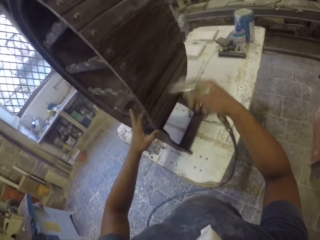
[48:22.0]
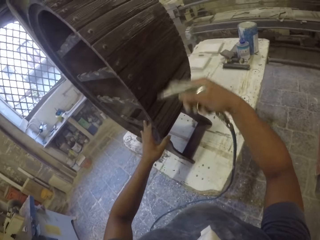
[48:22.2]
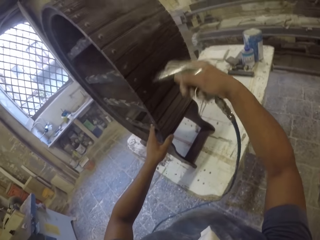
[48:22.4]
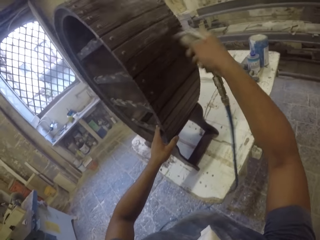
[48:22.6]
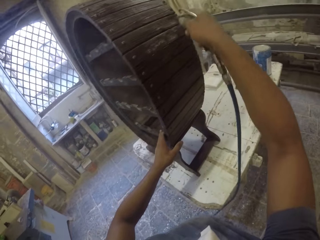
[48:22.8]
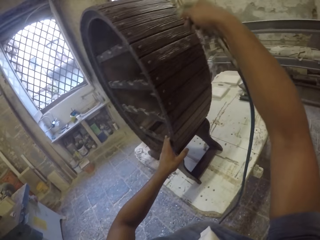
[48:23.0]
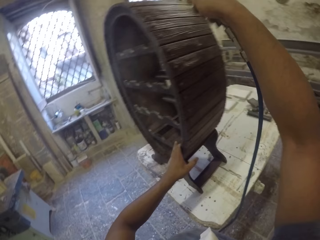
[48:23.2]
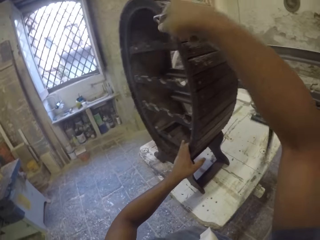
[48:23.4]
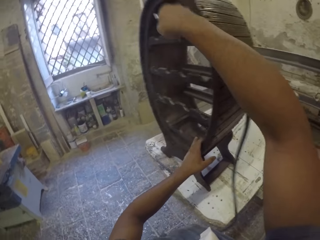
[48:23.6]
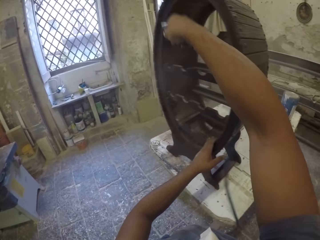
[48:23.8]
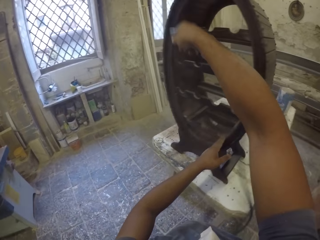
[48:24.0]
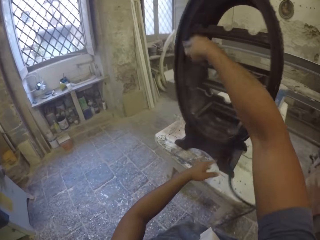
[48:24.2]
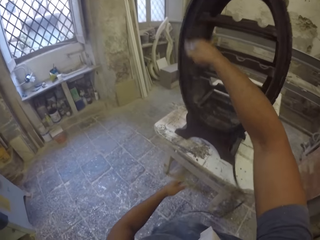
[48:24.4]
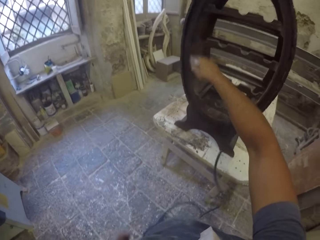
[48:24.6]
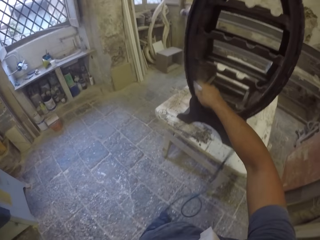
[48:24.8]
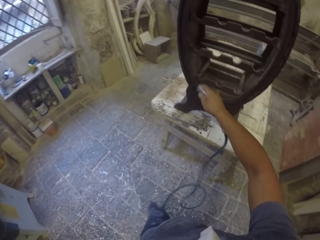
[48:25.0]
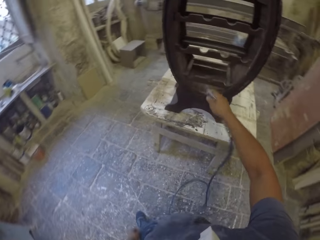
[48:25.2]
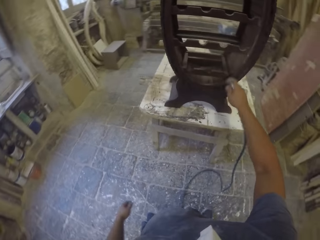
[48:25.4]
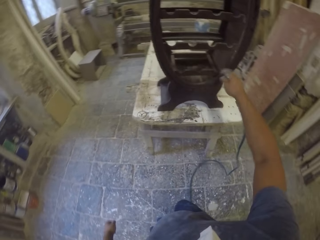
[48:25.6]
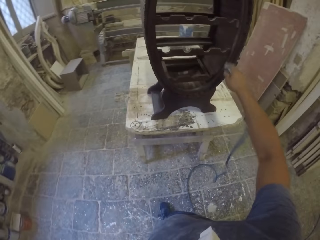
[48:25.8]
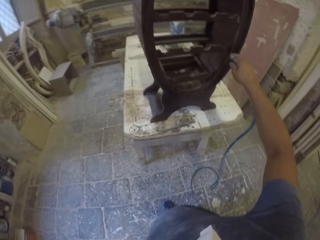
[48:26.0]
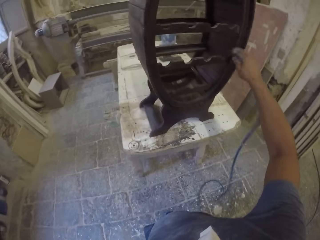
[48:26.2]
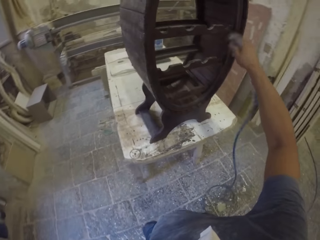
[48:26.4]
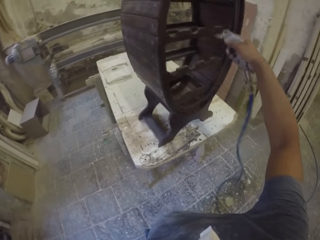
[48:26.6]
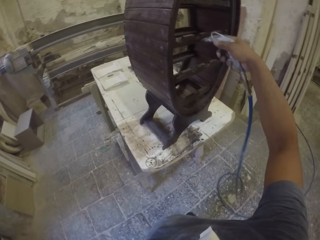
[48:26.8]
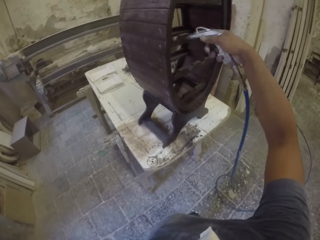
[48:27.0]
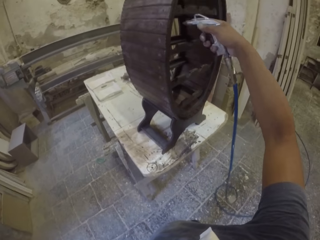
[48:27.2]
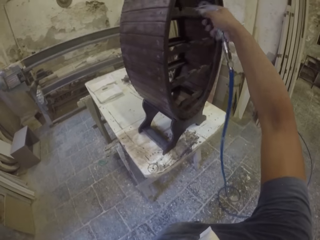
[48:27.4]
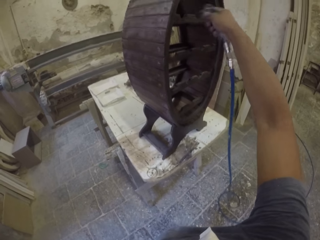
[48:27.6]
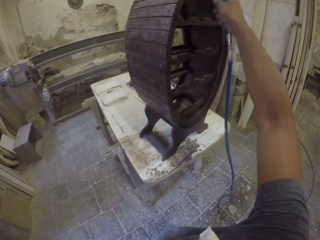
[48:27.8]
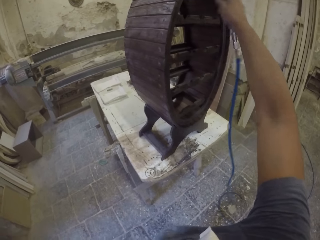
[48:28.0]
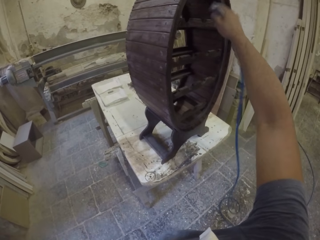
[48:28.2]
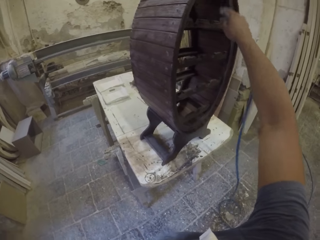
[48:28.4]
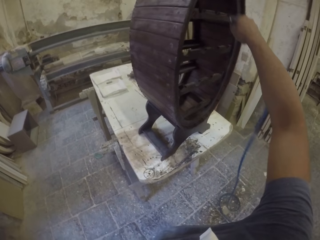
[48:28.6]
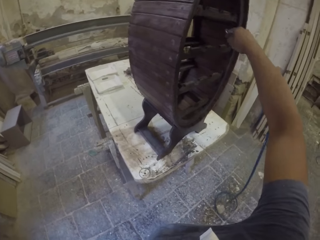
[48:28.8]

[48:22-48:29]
The camera wearer sprays pressure on the wooden stand.

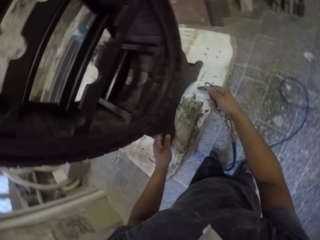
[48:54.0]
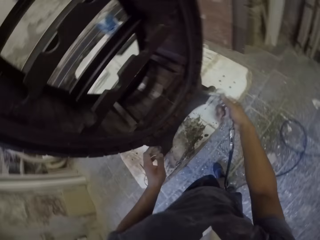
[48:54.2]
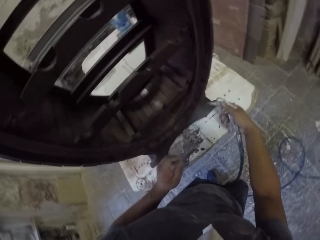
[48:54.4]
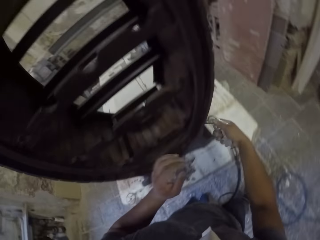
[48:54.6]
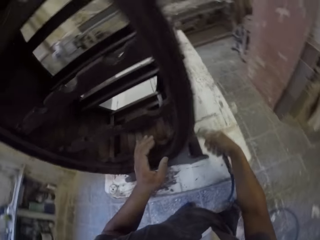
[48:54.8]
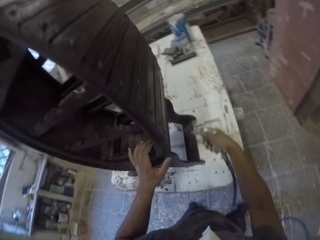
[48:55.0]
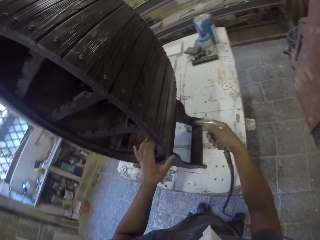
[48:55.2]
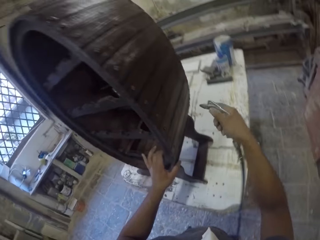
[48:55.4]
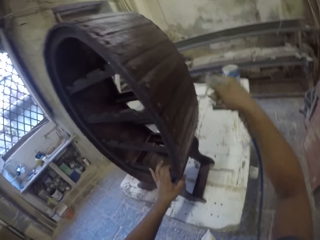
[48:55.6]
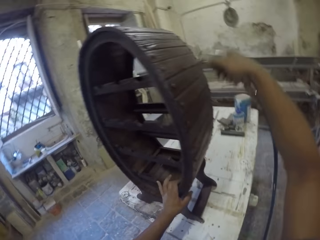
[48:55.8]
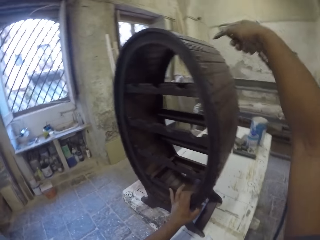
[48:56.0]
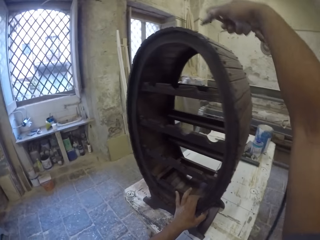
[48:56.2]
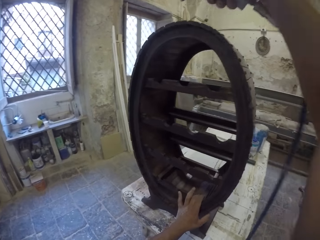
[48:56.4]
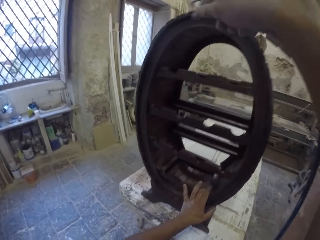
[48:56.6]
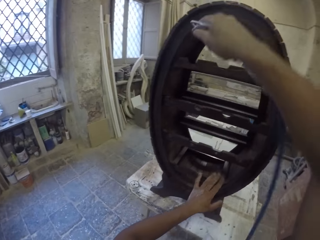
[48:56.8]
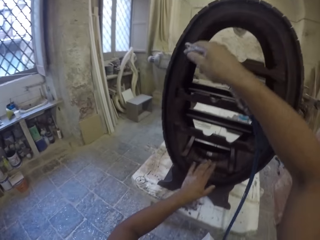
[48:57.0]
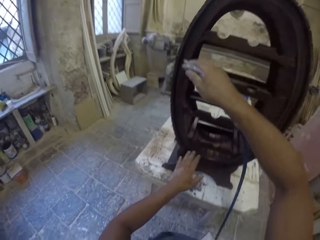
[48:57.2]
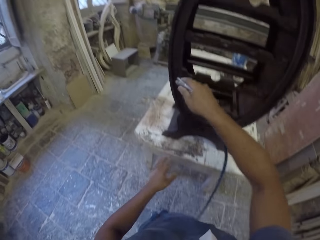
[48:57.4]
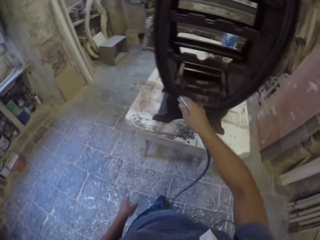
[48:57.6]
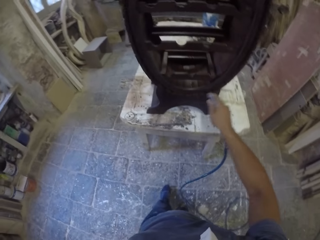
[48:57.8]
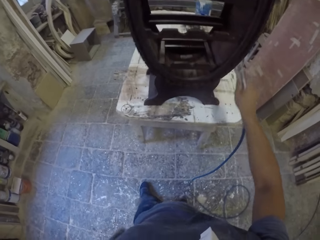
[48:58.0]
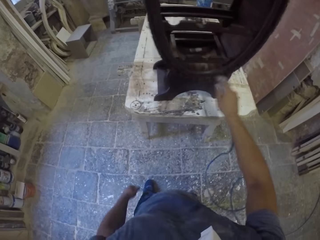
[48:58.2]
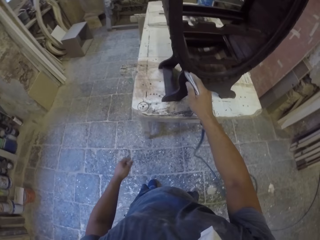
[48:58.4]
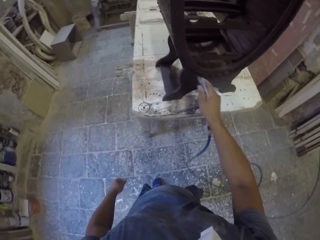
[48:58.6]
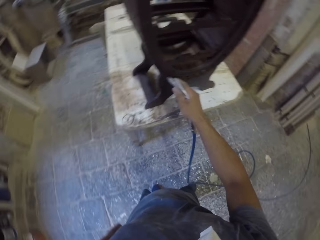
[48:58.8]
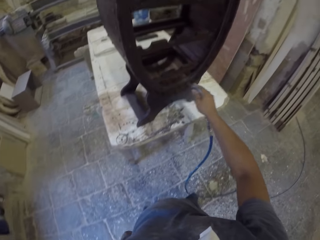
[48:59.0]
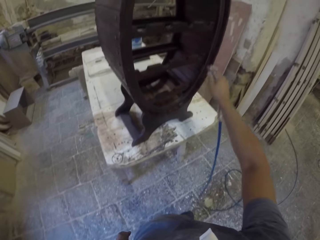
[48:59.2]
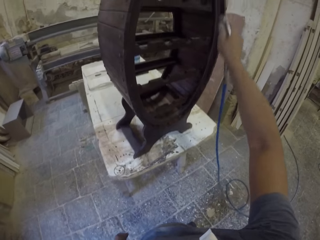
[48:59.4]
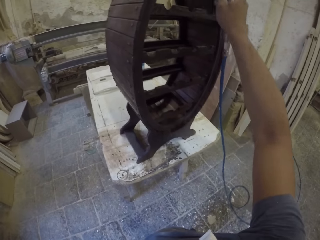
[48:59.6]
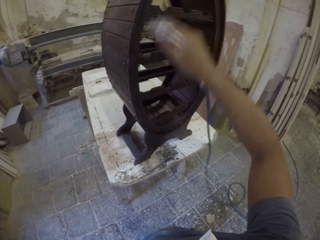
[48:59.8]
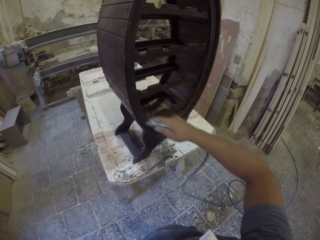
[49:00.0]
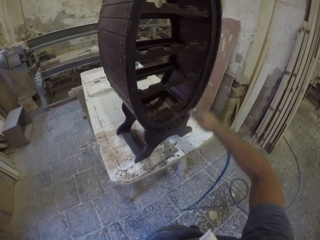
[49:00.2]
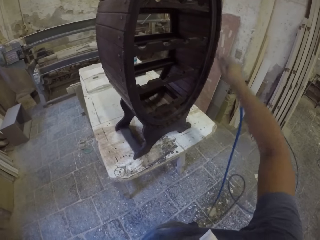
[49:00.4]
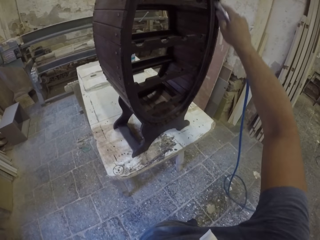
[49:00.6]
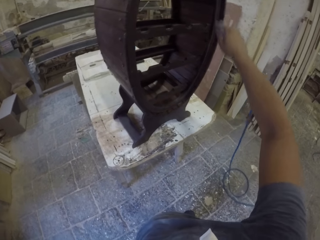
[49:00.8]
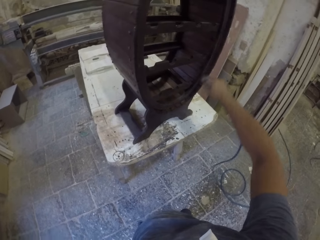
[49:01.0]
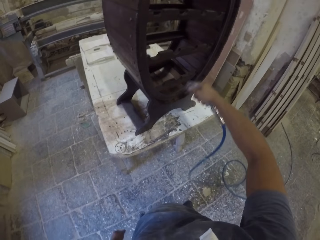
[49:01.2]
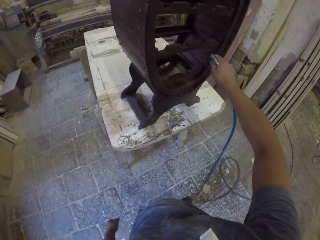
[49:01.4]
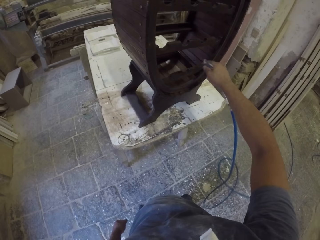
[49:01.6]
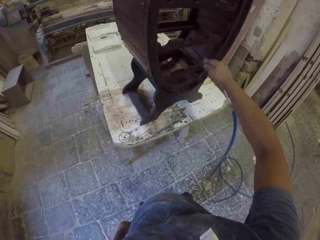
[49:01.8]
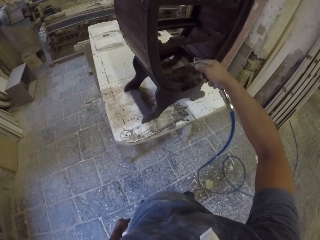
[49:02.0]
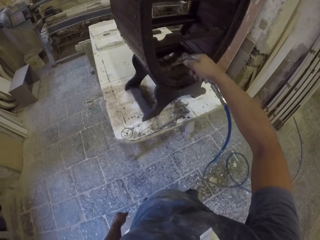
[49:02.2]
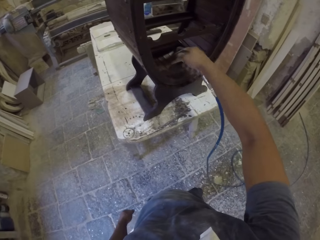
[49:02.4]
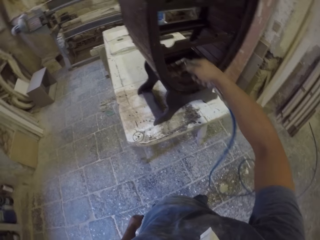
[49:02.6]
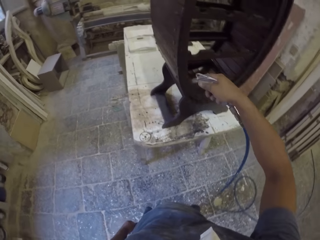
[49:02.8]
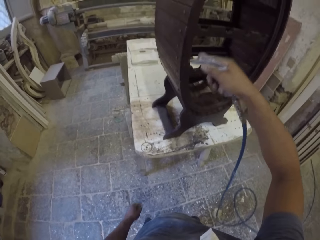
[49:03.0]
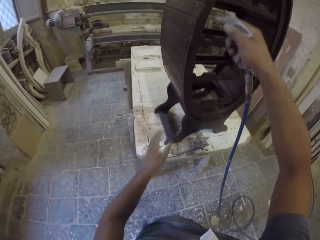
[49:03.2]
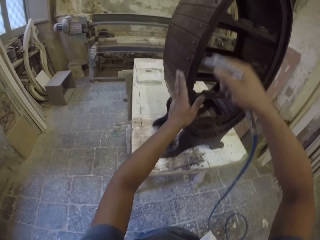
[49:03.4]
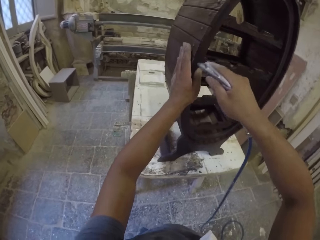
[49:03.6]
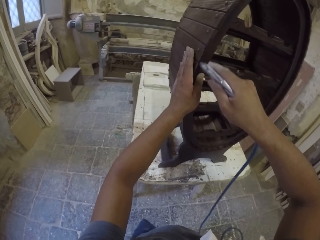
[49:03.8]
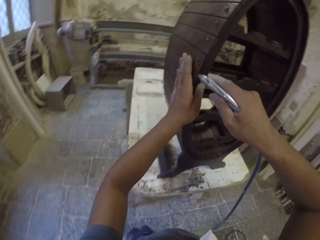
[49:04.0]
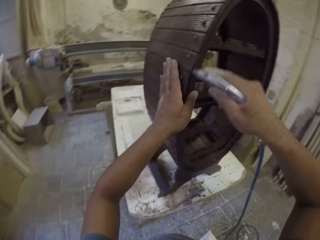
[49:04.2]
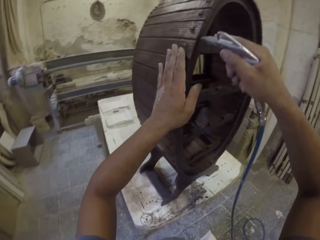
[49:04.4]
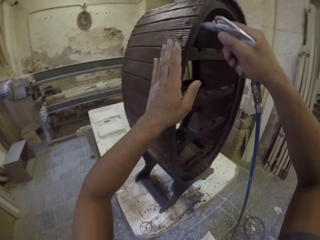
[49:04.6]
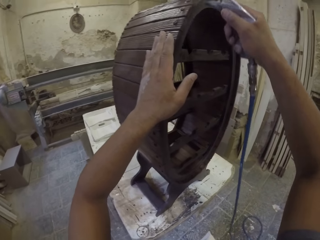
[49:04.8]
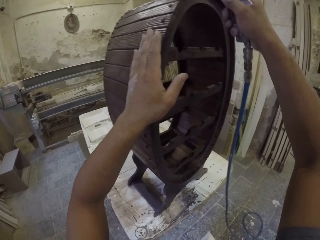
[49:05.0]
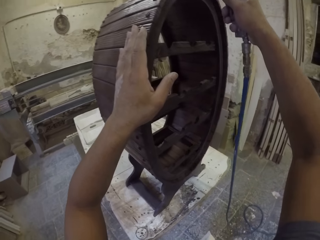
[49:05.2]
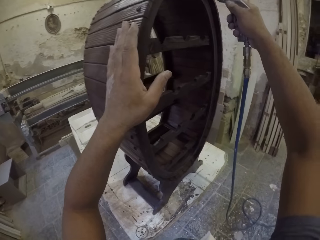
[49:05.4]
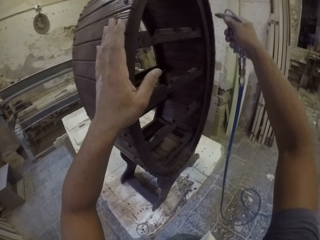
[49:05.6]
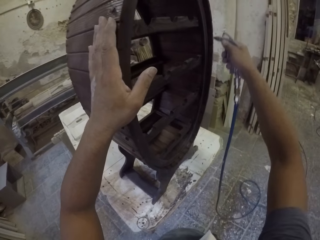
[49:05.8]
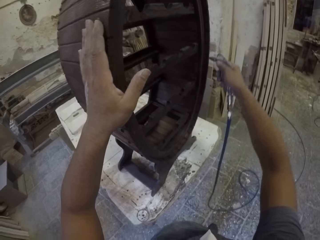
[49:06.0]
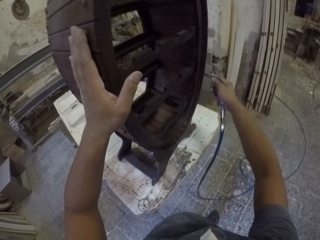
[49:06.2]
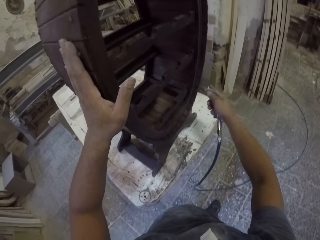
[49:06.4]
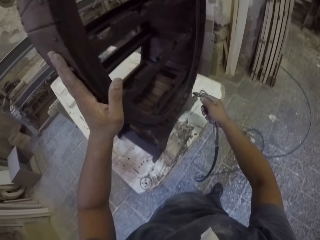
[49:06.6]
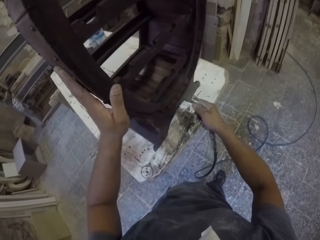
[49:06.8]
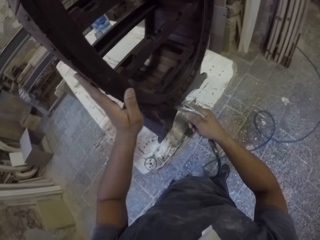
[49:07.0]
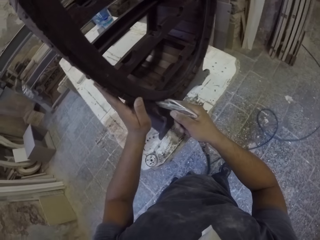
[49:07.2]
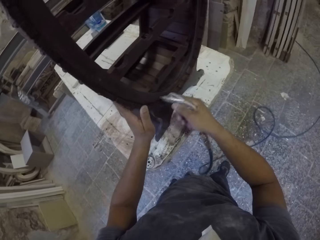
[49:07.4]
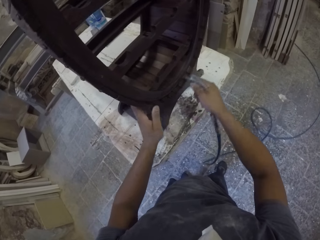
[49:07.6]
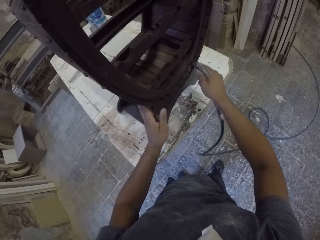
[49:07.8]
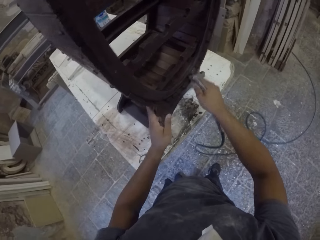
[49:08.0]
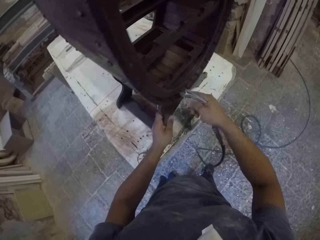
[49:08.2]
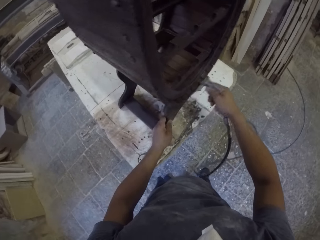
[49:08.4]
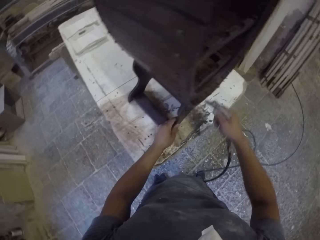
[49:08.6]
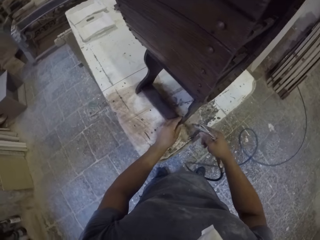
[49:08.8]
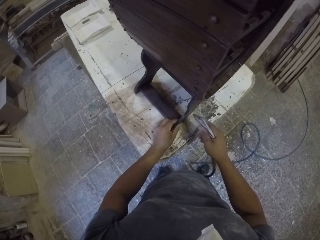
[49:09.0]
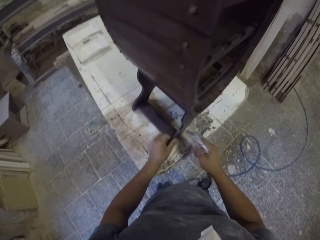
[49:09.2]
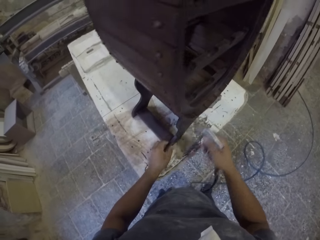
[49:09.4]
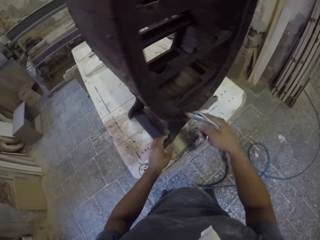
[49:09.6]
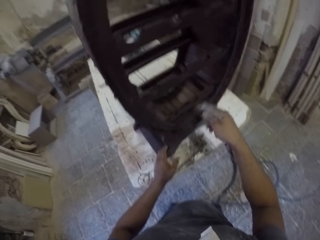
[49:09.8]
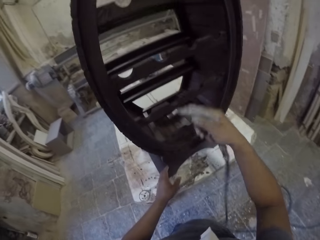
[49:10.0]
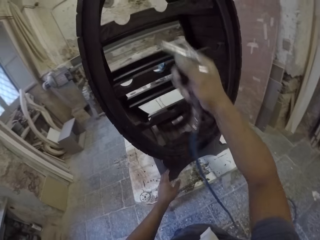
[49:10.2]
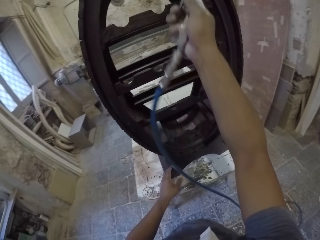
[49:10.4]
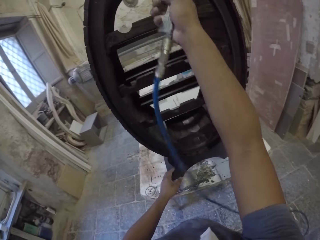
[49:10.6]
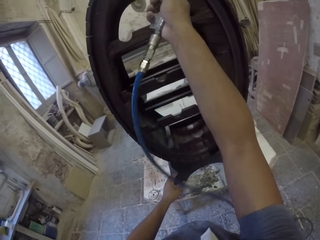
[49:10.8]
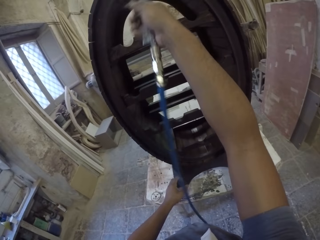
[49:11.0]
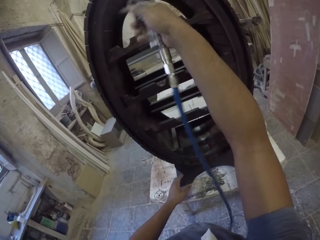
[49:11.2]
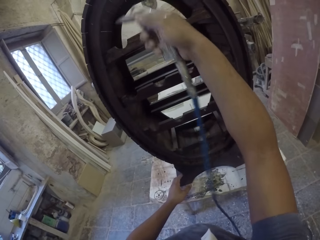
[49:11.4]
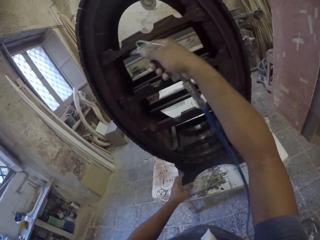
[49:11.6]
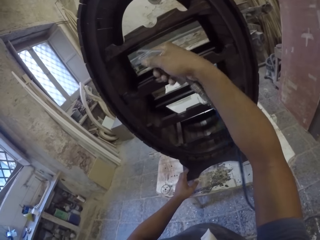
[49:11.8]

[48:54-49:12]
The camera wearer holds the wooden stand with the left hand. They open pressure on the wooden stand. They do something on the furniture and hold the furniture. They touch the wooden stand with the left hand. They open pressure on the wooden stand. They hold the wooden stand with the left hand.
